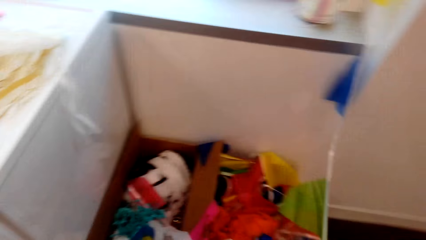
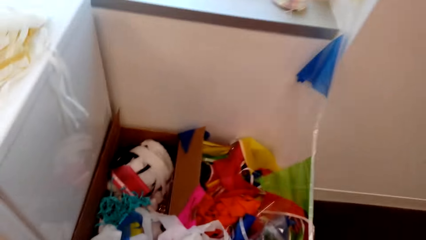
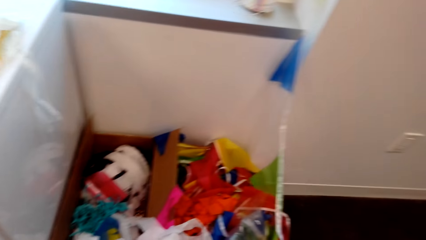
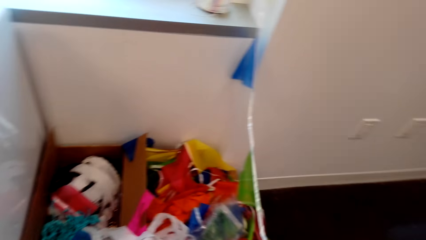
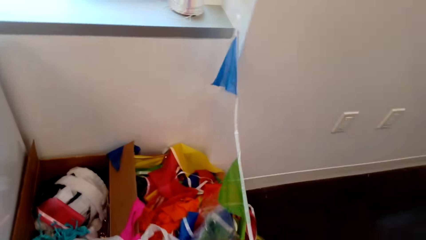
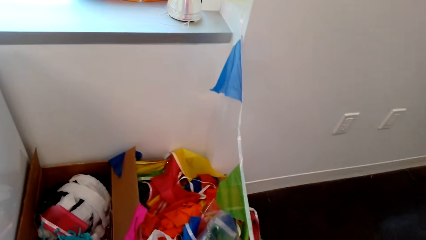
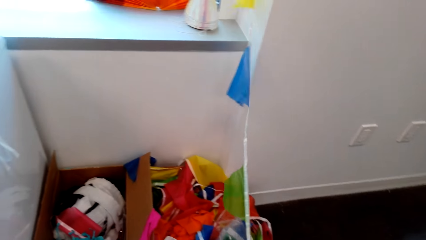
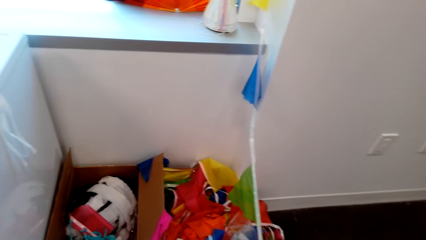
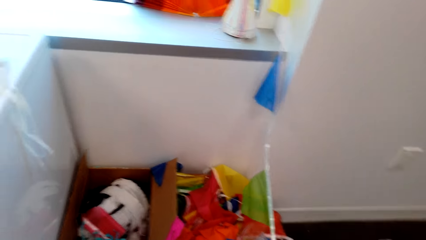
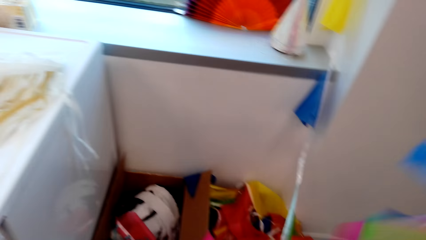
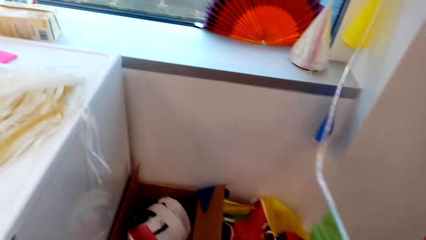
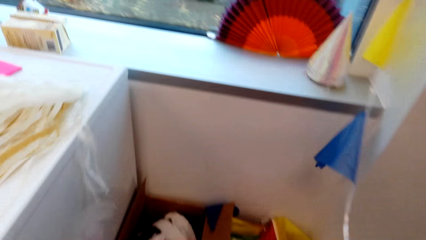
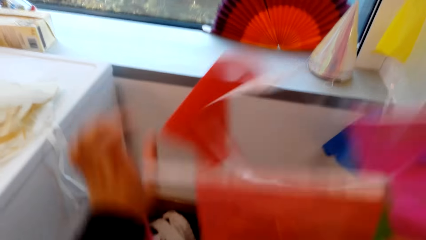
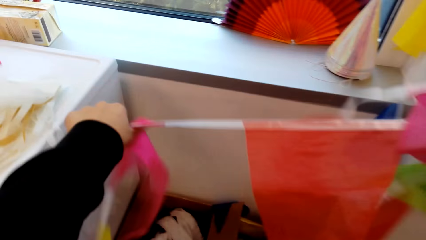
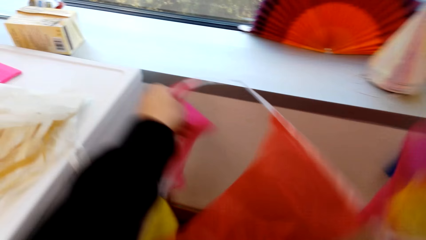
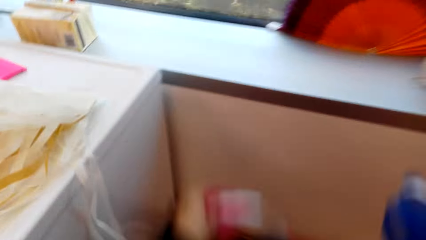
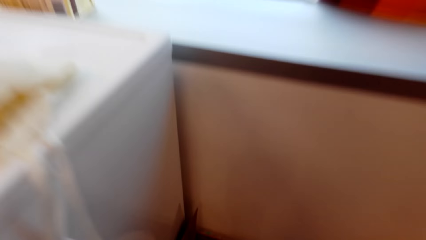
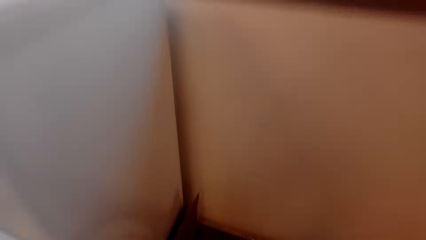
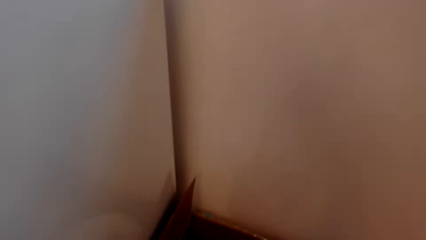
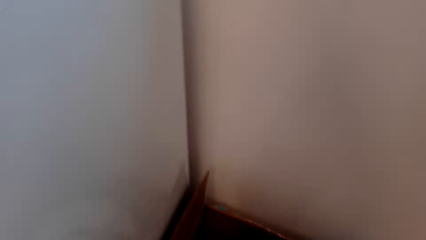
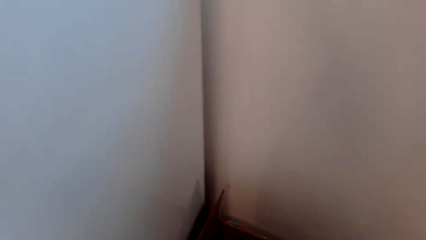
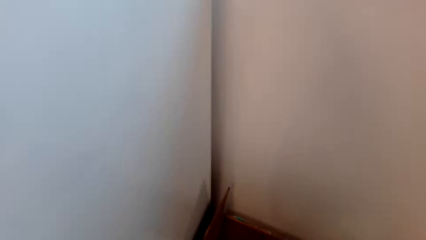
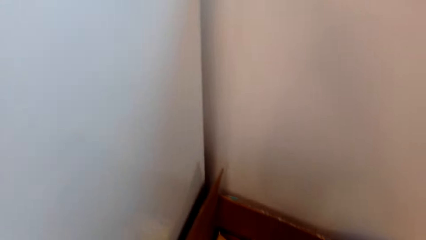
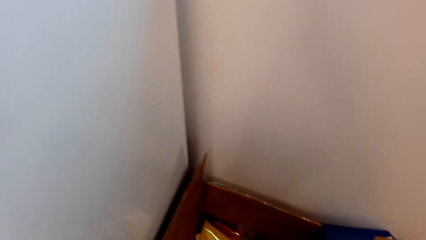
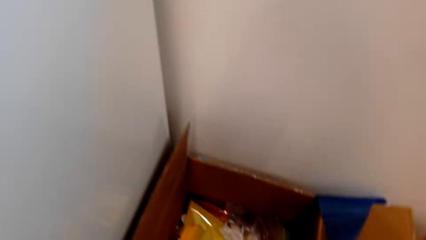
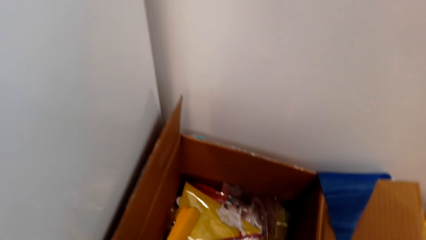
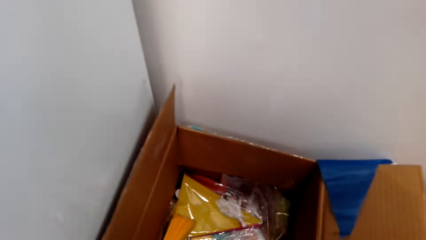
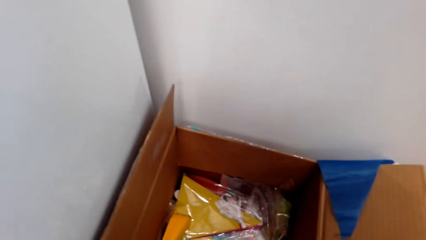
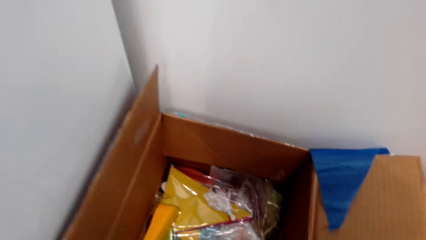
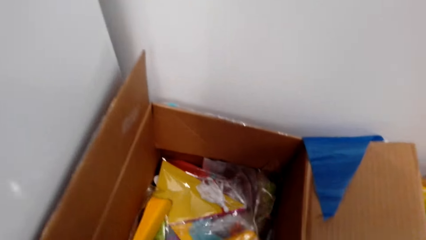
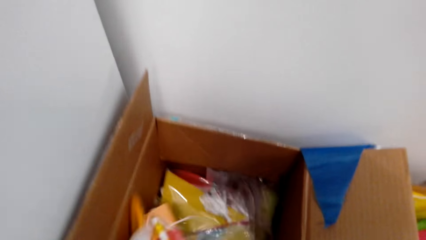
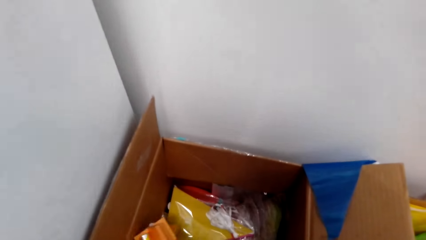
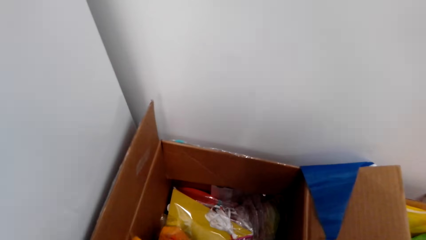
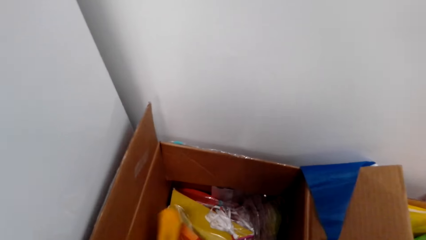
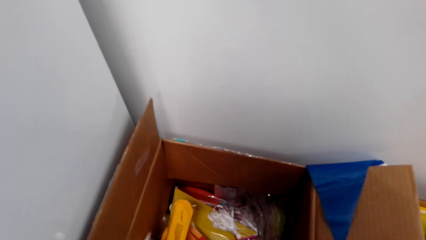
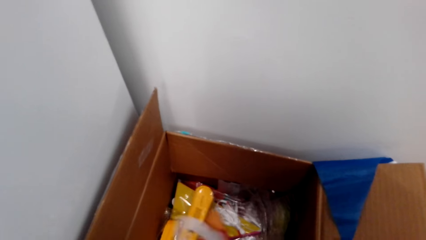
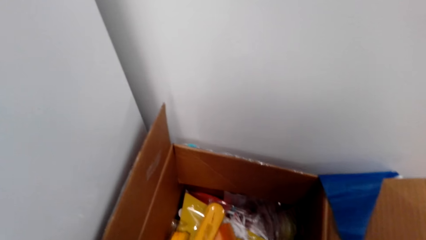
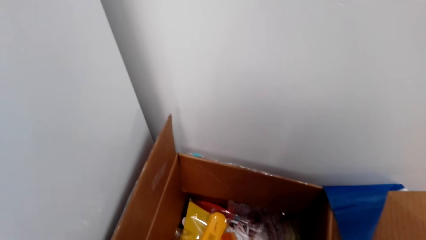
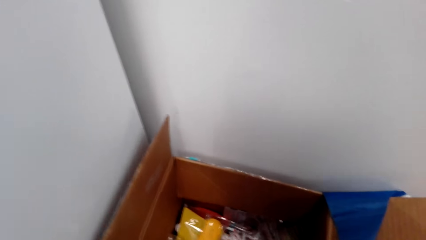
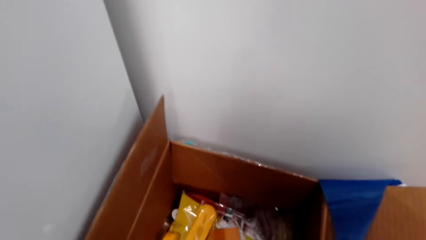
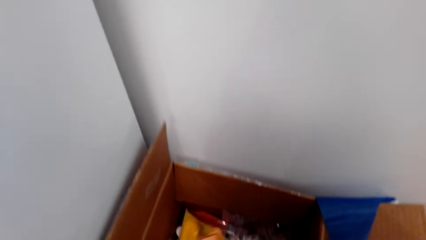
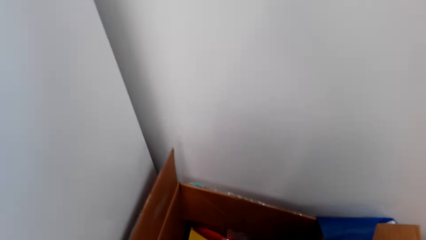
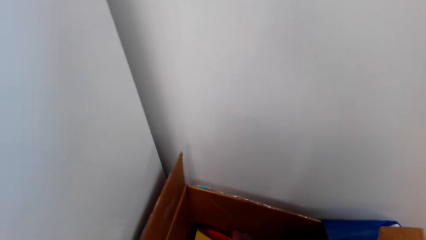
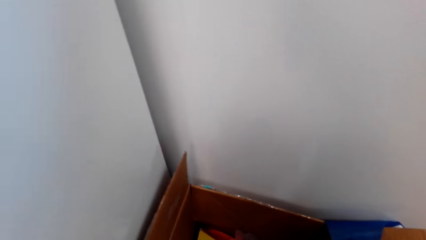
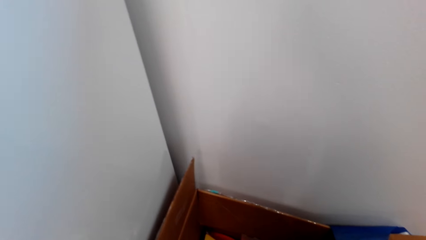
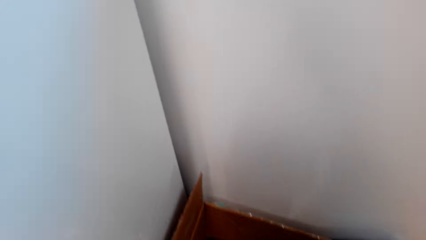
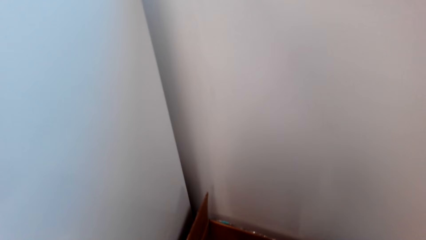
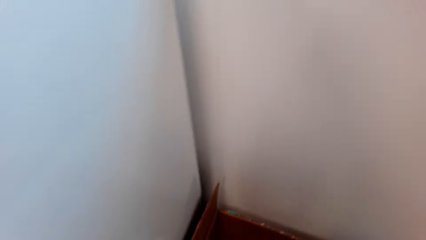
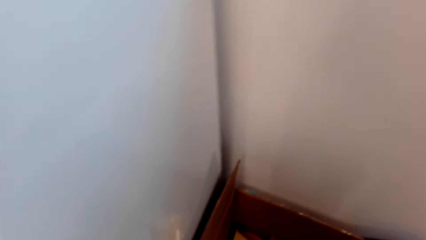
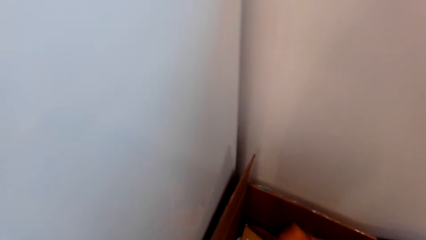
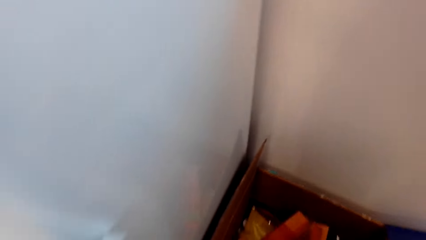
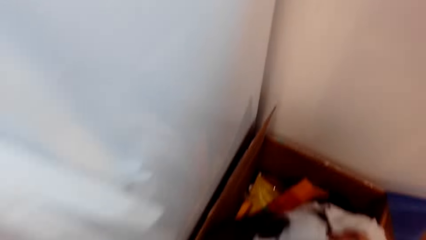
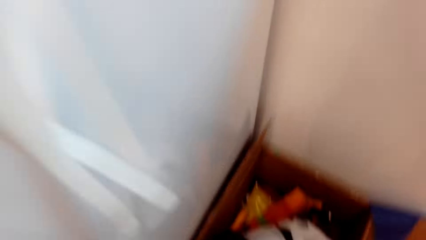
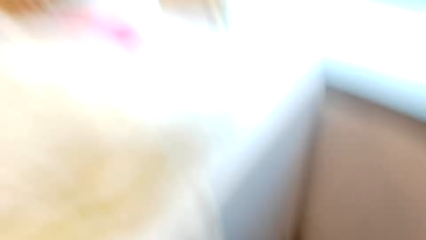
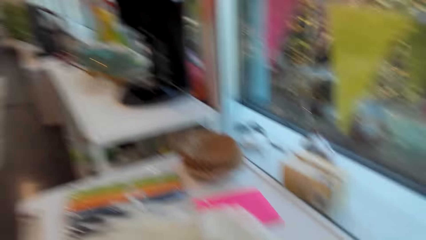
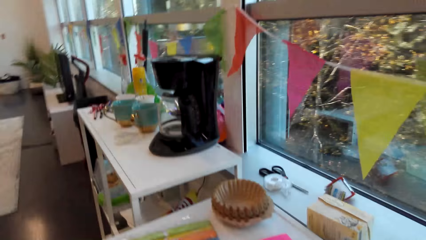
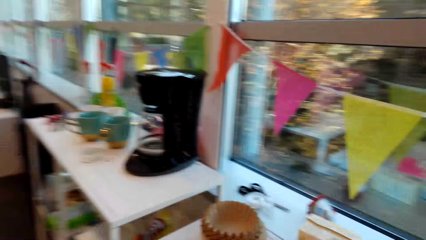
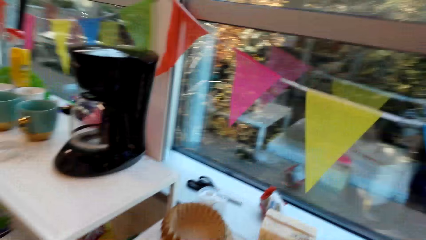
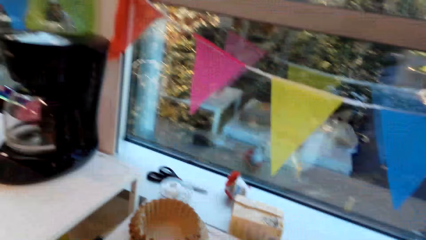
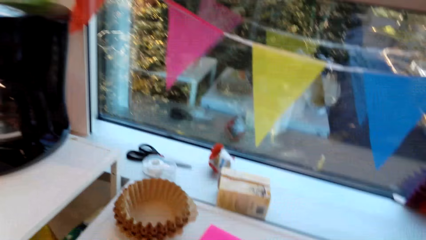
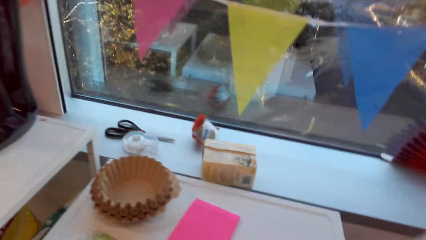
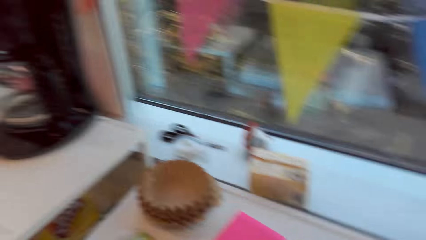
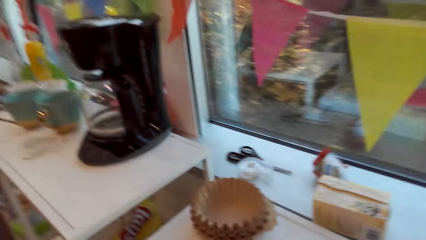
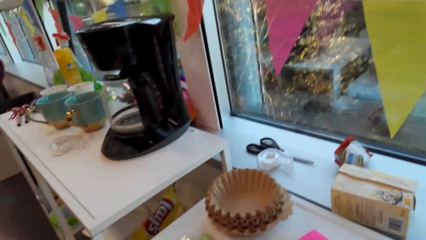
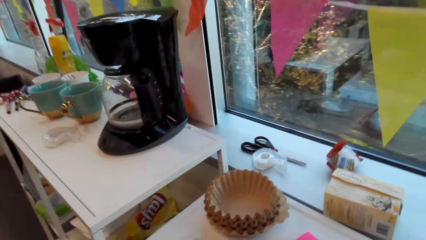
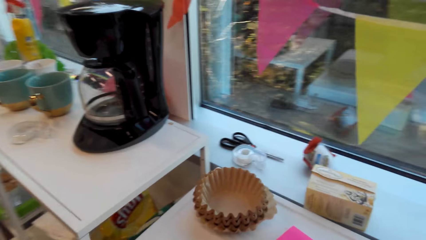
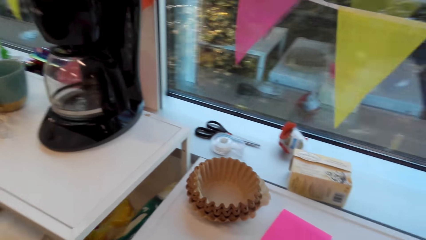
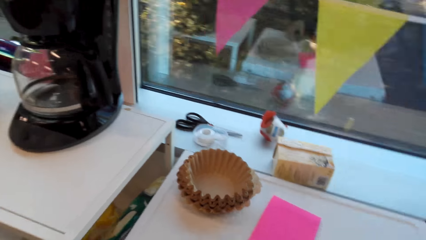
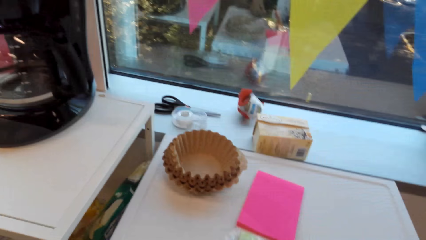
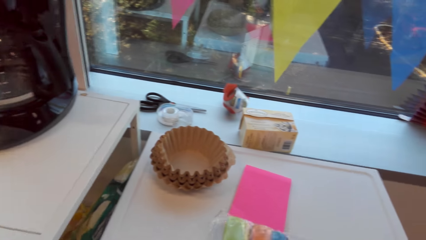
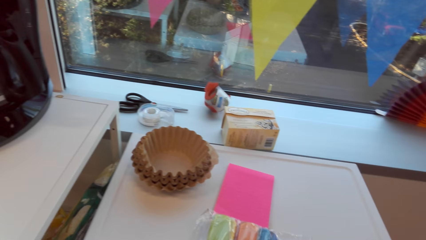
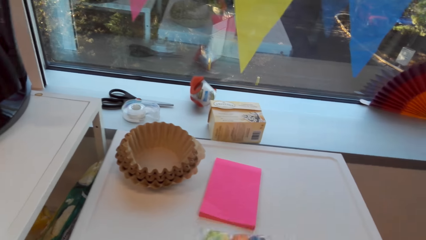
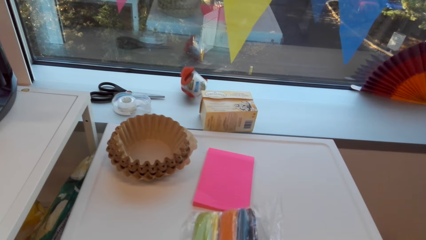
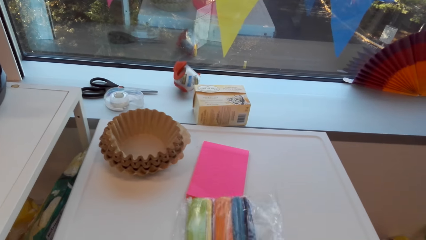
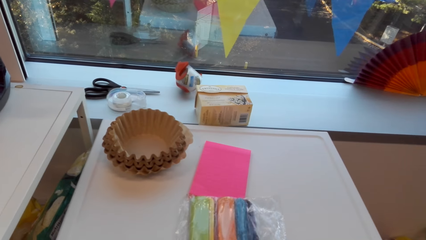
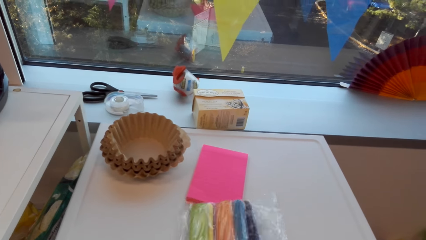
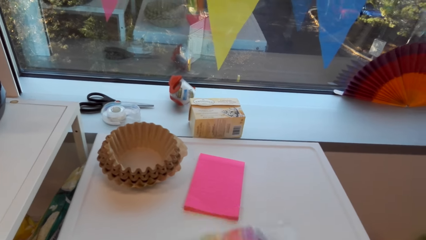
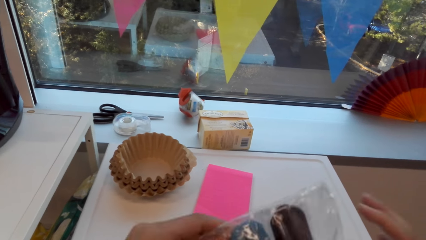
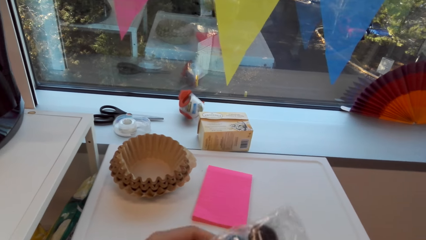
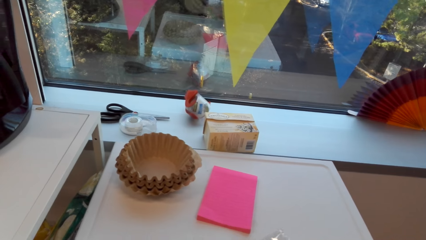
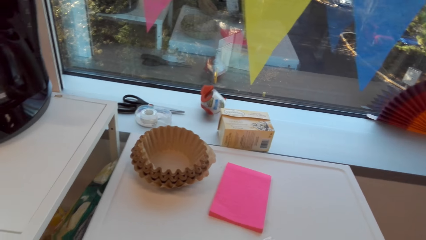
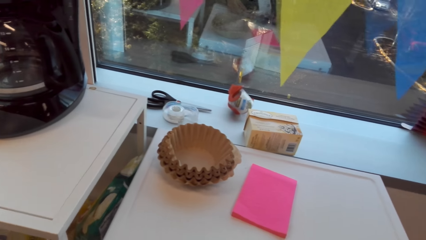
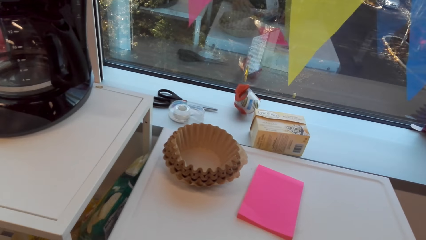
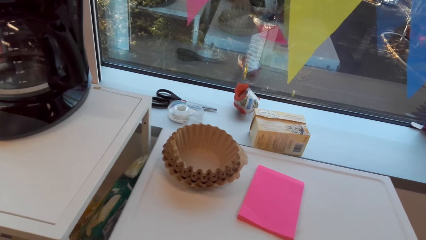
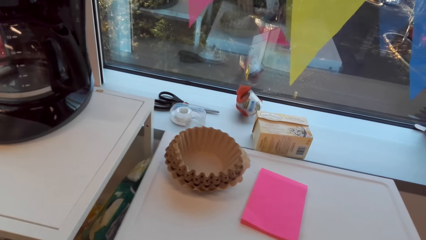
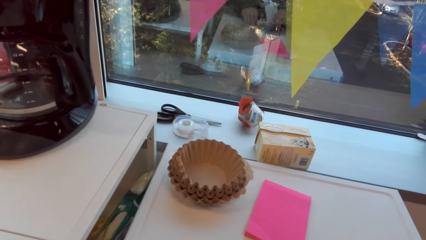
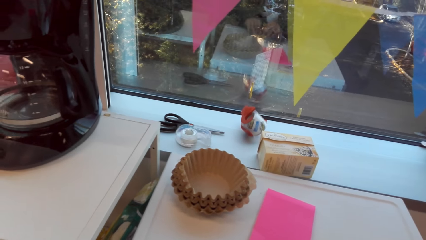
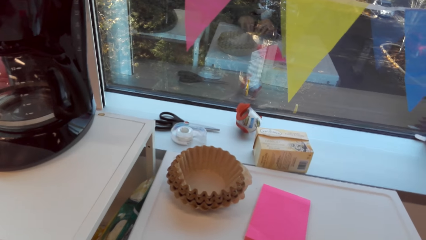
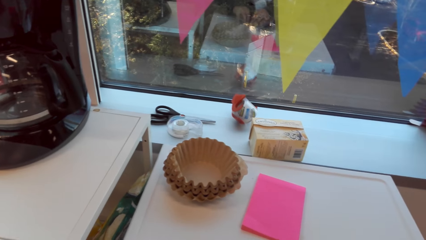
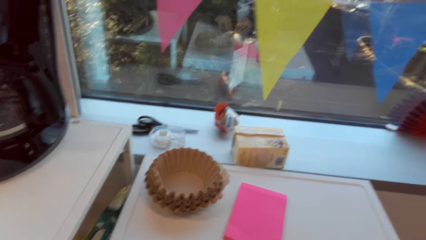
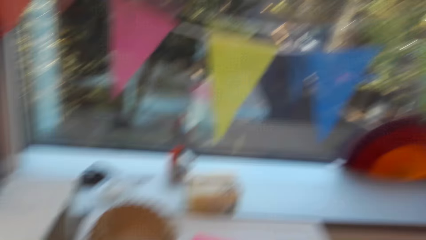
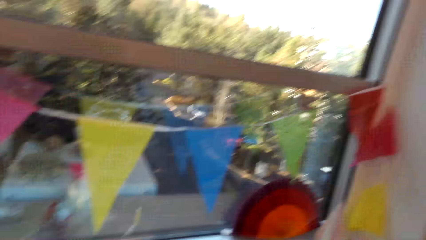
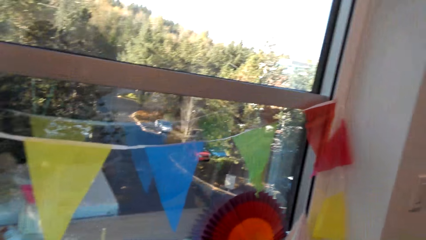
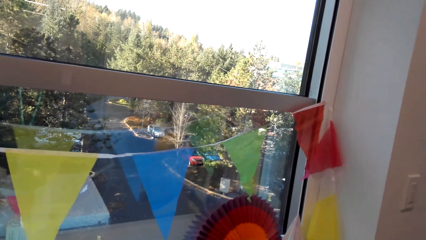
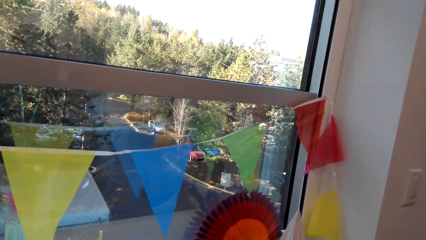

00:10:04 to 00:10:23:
The camera wearer holds the festive bunting. They search in the box. They pick up a plastic paper. They hold a pack of a folding fan. They lift the pack of the folding fan. They turn the plastic paper. They place the folding fan on the fridge. They open the plastic paper.
